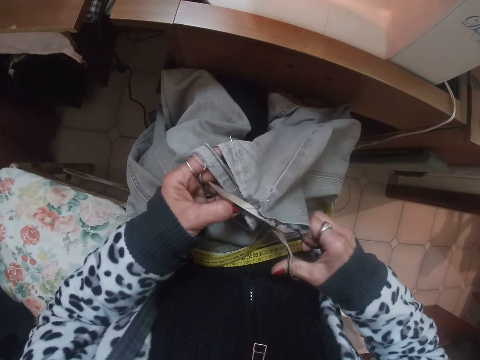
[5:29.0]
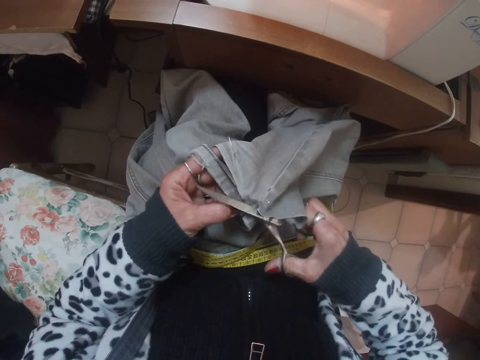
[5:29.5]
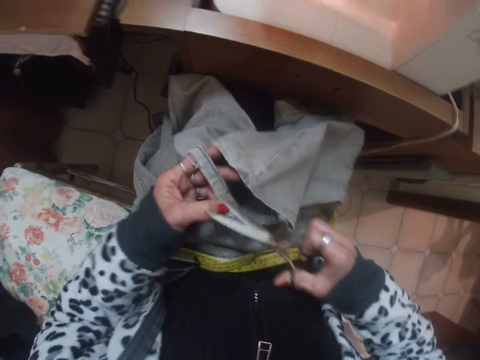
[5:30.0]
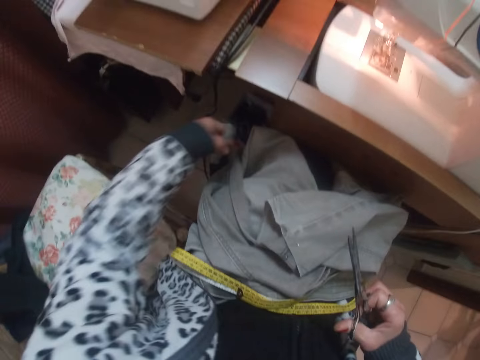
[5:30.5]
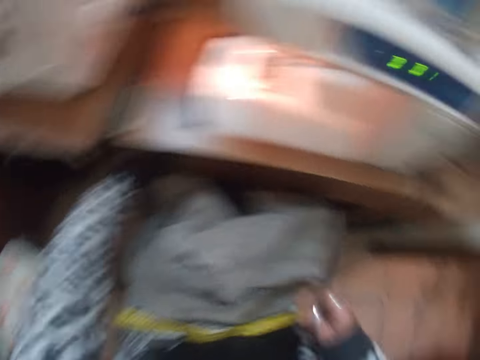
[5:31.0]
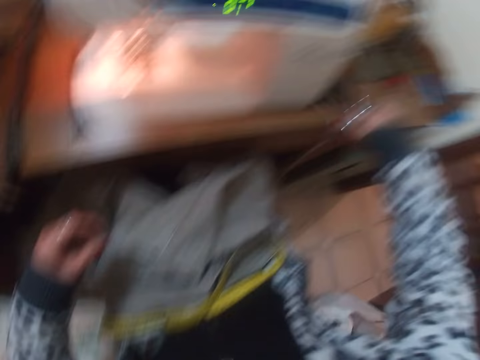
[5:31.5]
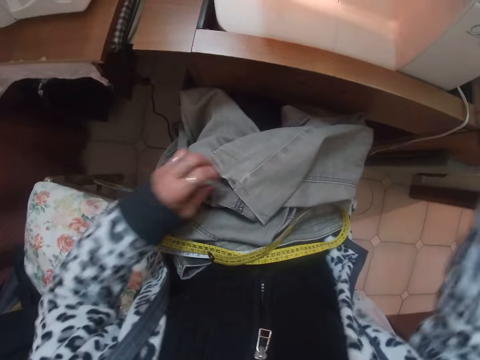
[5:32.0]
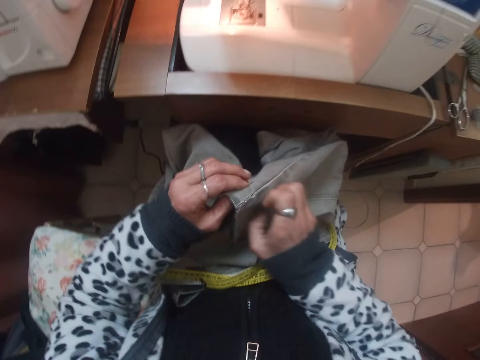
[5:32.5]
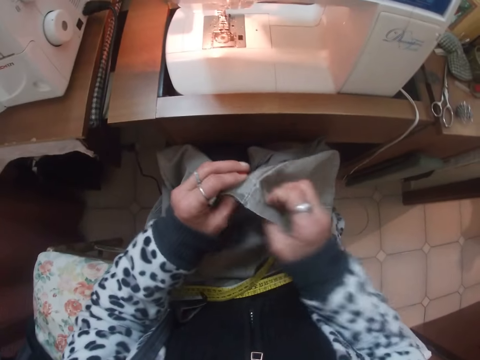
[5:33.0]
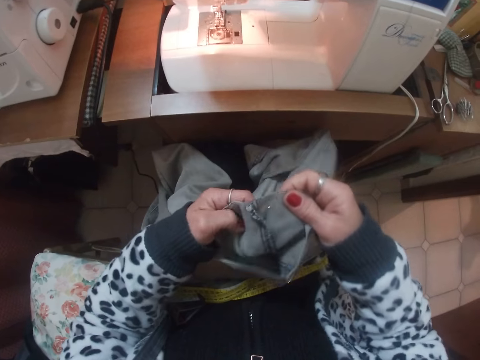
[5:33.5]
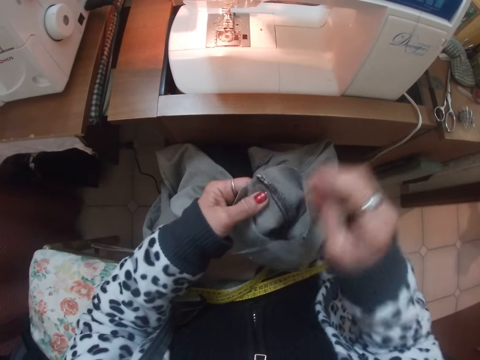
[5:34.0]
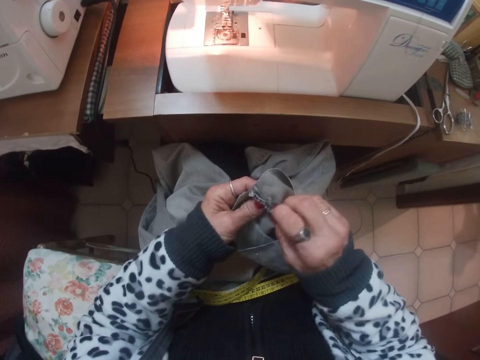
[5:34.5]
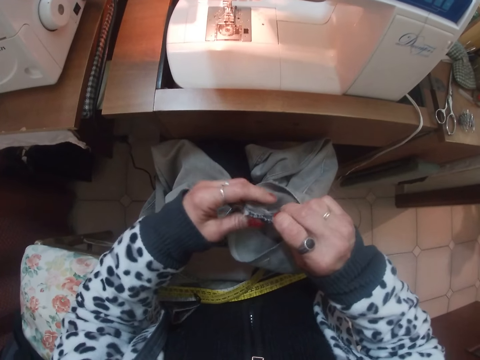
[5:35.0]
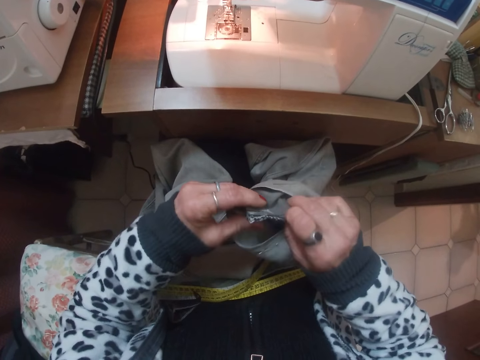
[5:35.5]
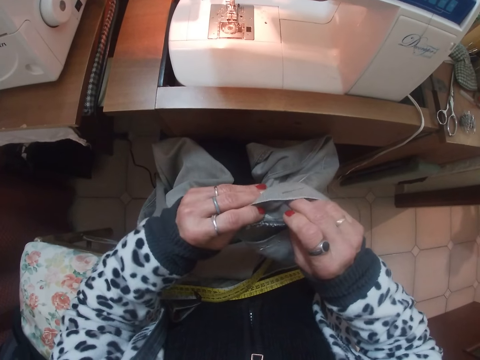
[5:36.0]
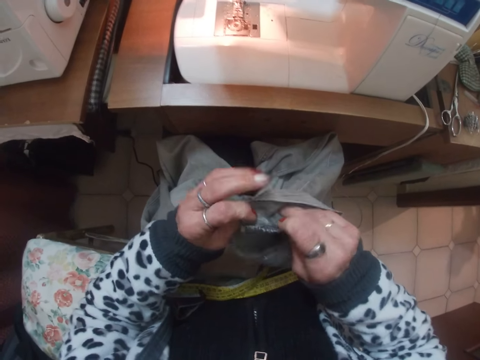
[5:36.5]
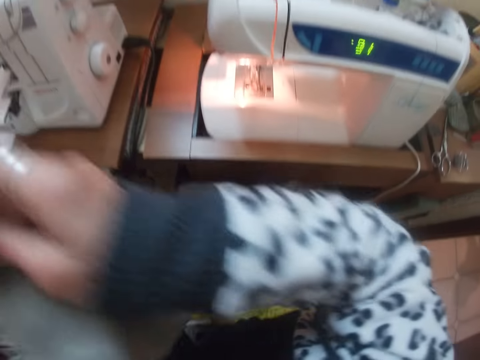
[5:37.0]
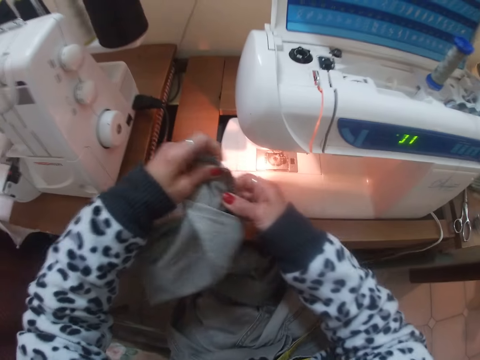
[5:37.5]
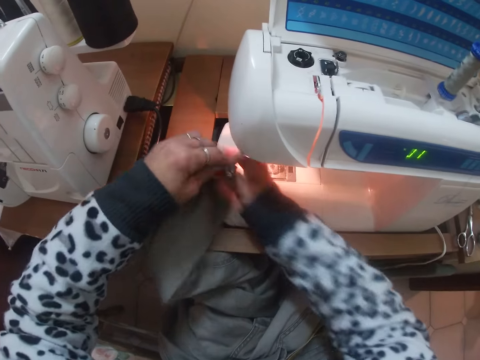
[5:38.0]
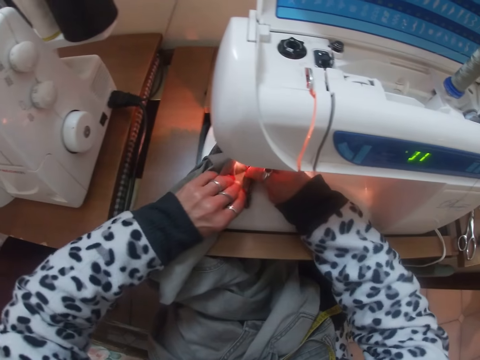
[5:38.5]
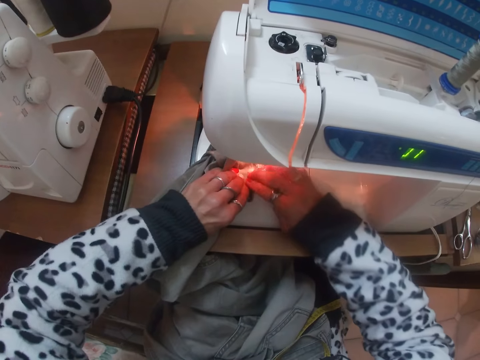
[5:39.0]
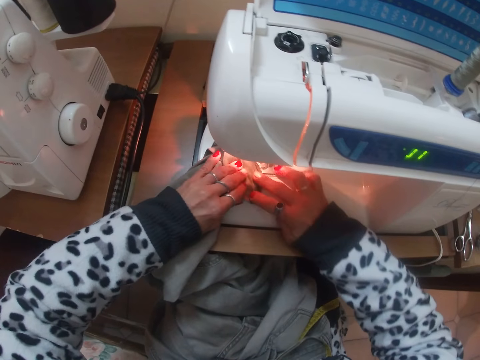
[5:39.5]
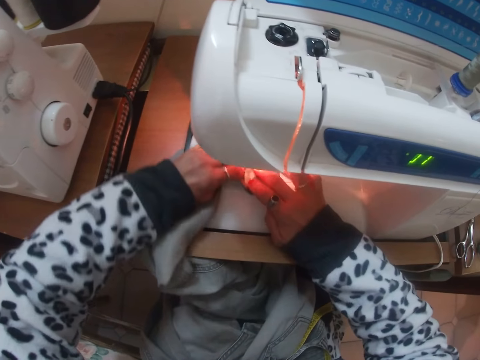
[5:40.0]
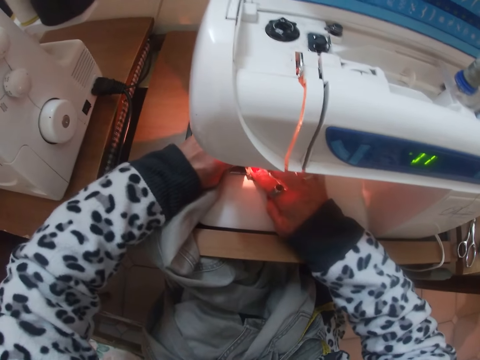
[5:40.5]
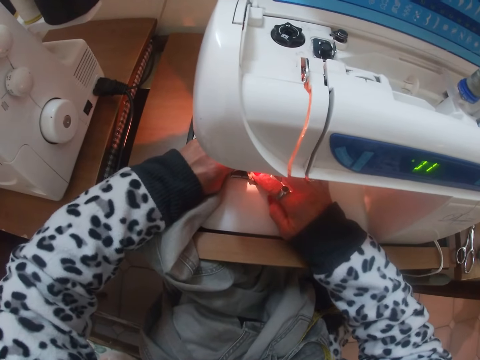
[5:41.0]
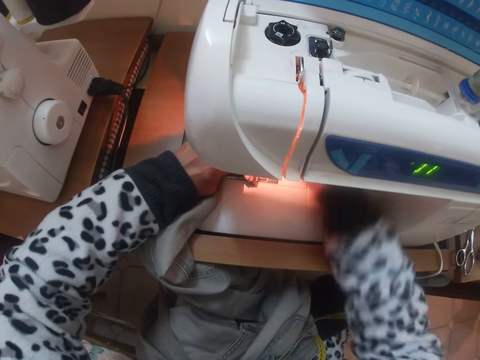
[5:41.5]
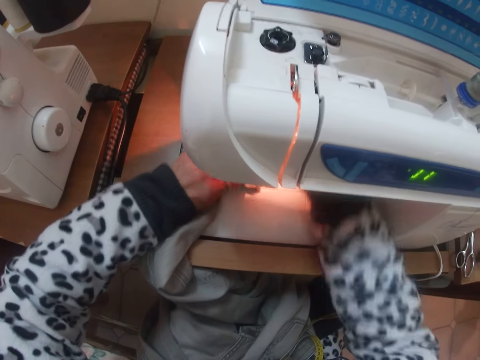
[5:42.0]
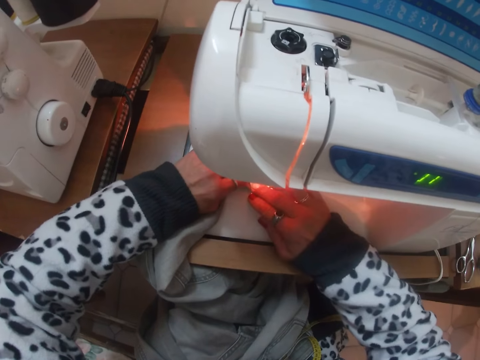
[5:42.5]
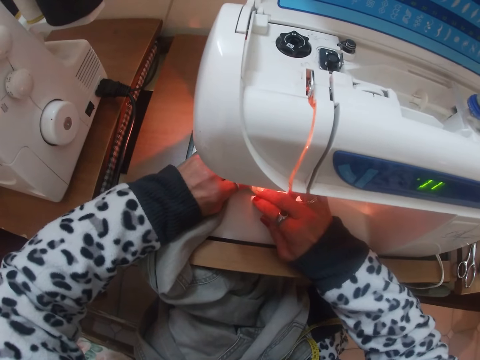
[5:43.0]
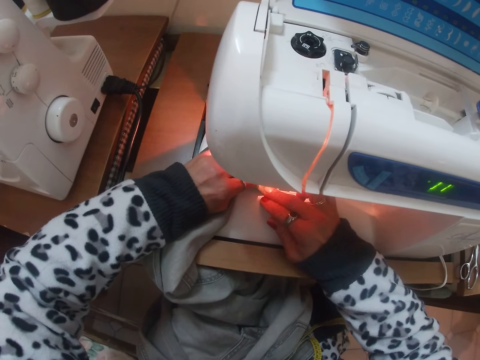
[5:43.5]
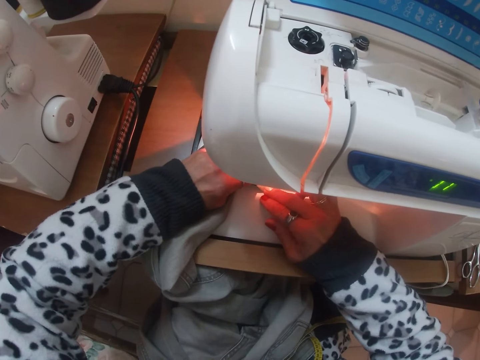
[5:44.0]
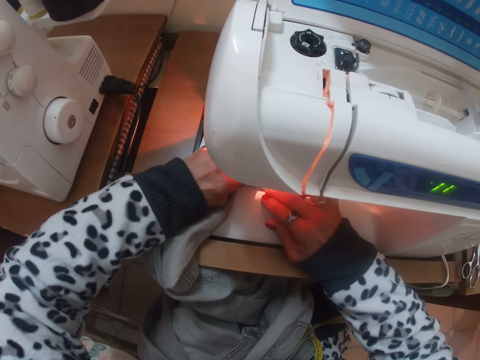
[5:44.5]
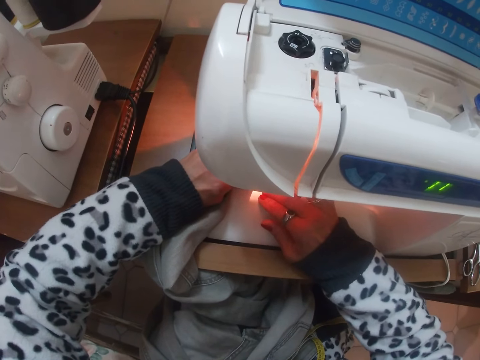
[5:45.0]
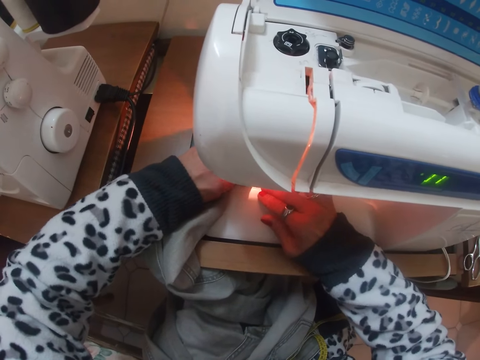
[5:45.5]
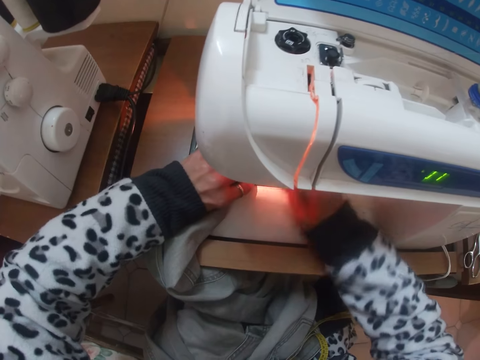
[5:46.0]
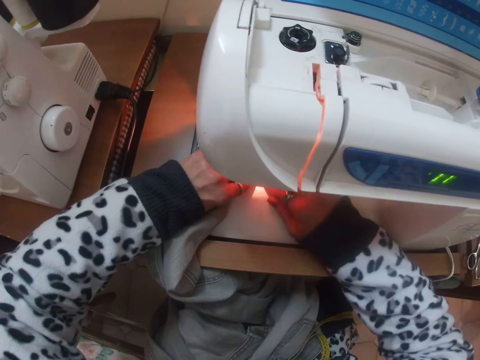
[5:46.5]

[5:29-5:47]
The camera wearer puts the cut part down. They throw the hem of the jean trouser into the waste bin. They drop the scissors on the table. They hold the trouser. They place the jeans trouser on the sewing machine. They sew the jean trouser with the sewing machine.

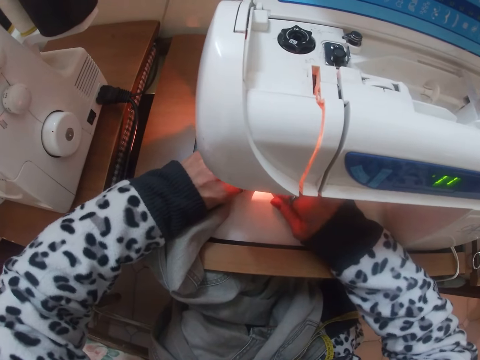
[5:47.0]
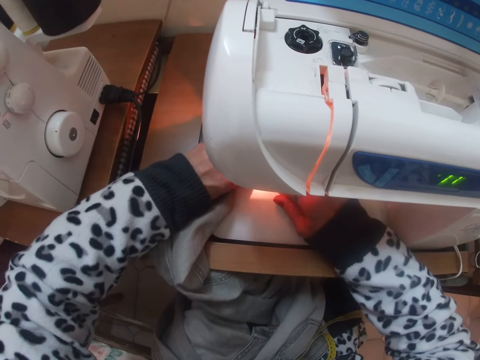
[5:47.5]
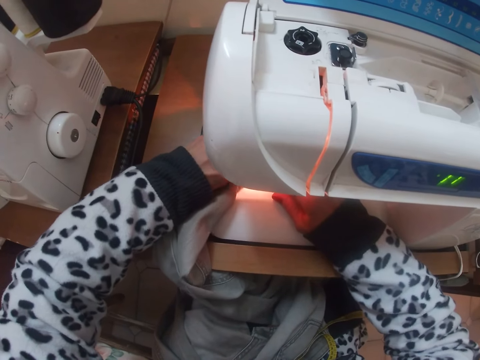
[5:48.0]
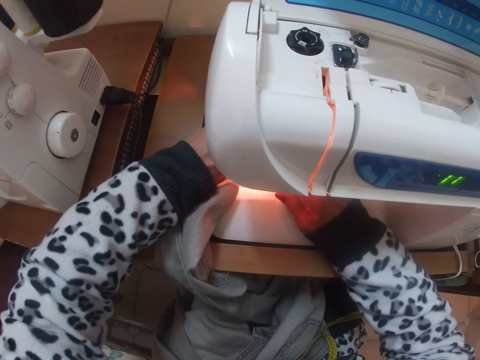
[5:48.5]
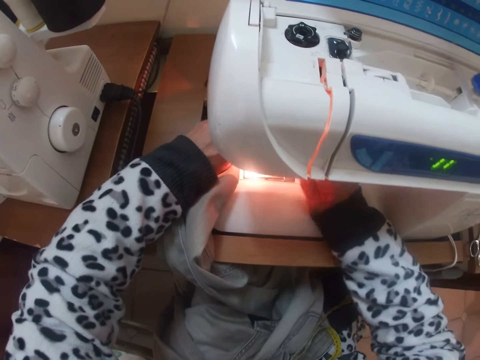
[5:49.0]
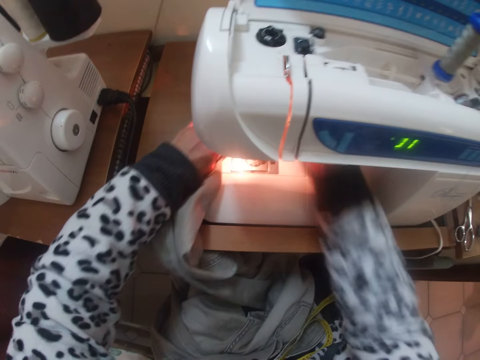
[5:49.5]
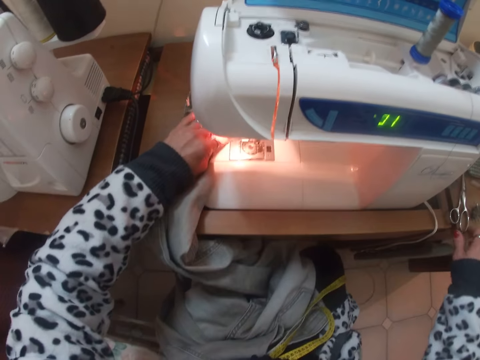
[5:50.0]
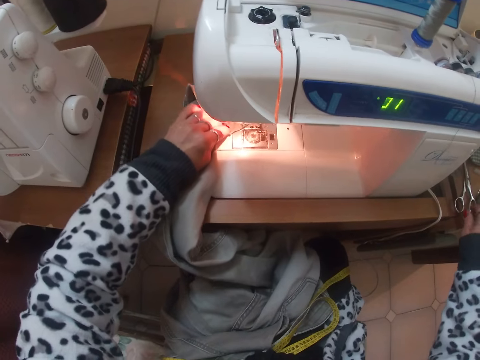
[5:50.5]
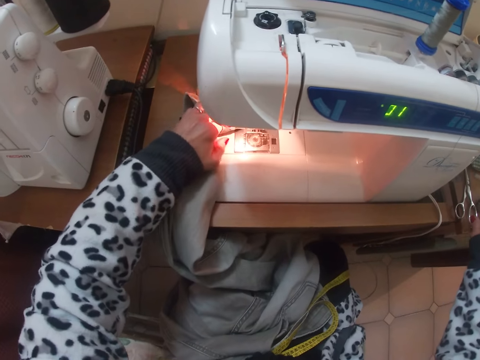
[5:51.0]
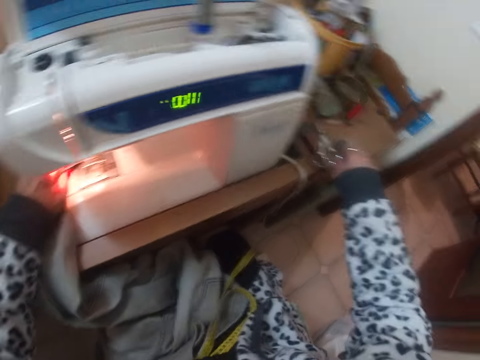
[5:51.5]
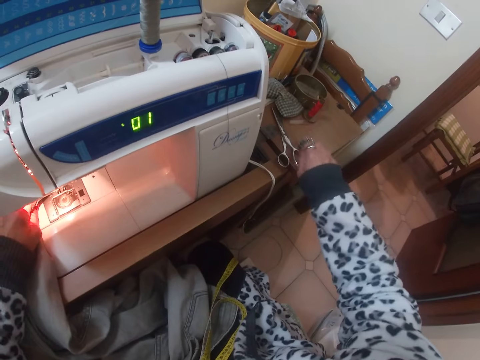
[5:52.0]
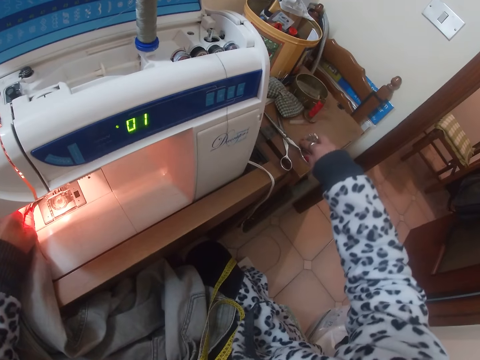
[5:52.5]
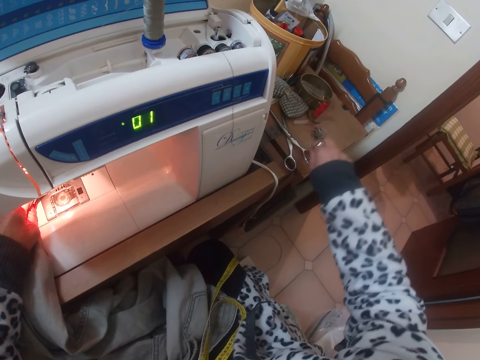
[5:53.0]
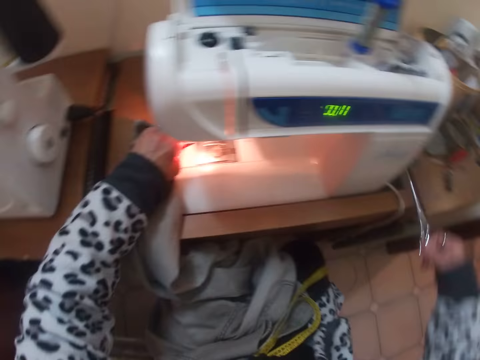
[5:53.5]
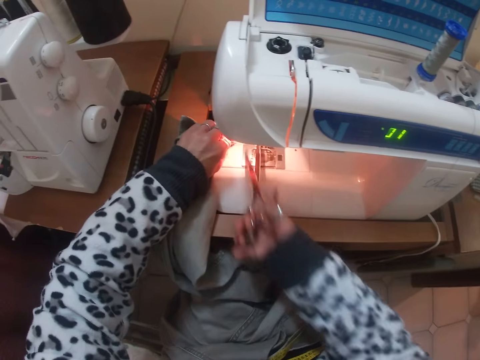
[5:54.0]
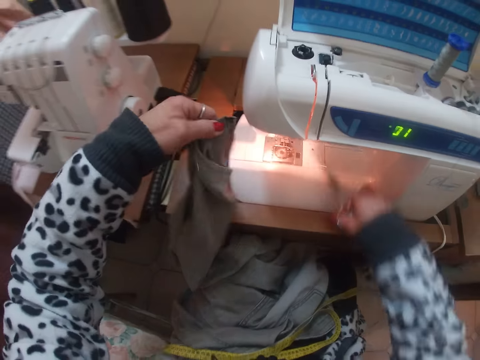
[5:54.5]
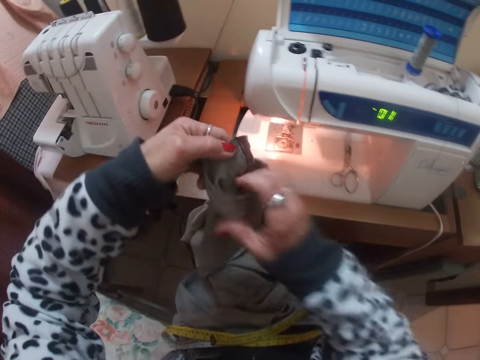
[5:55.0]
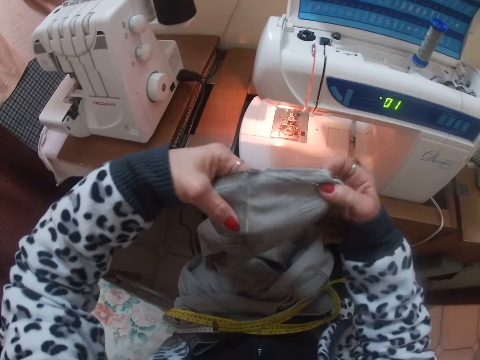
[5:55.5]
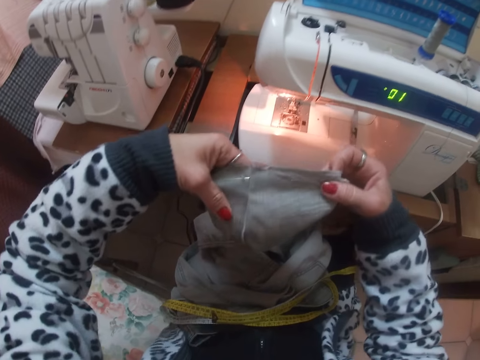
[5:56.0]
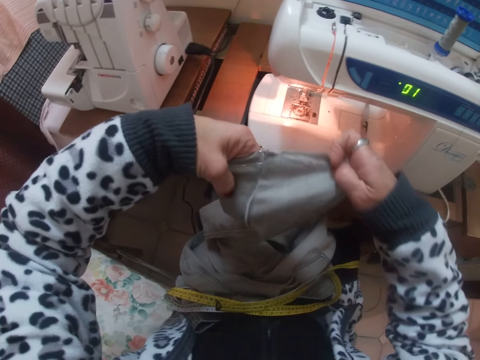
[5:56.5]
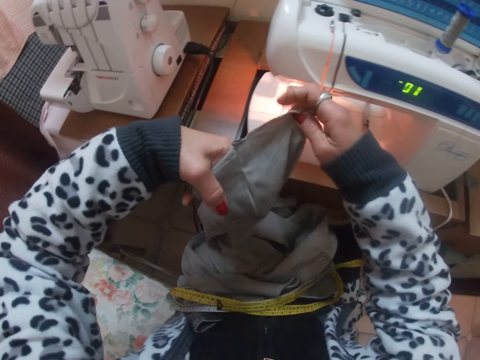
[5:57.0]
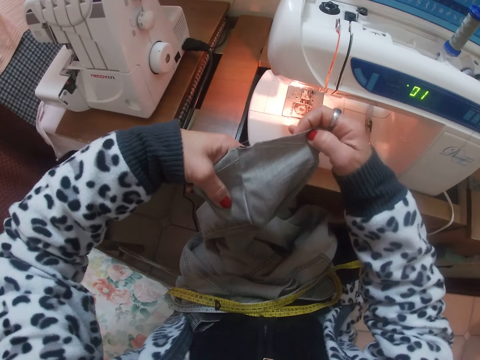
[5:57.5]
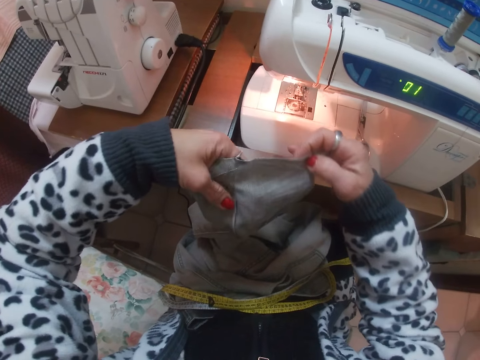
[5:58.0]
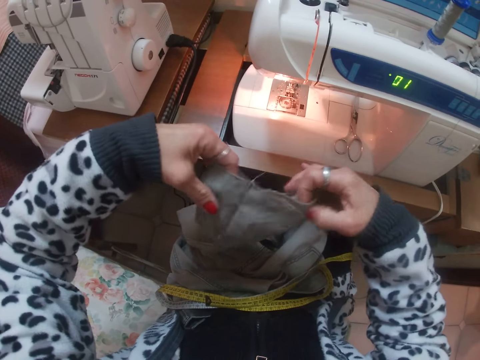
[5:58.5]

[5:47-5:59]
The camera wearer picks up the scissors from the sewing machine. They cut off the excess thread of the jean with the scissors. They drop the scissors on the sewing machine. They inspect the trouser. They adjust the jean trousers.
